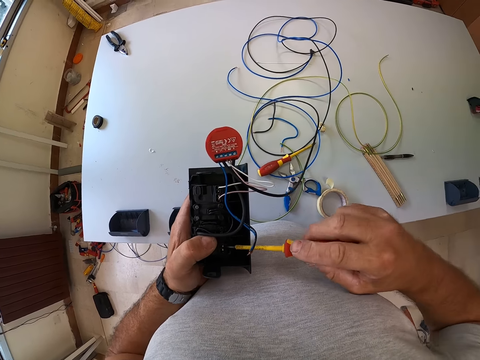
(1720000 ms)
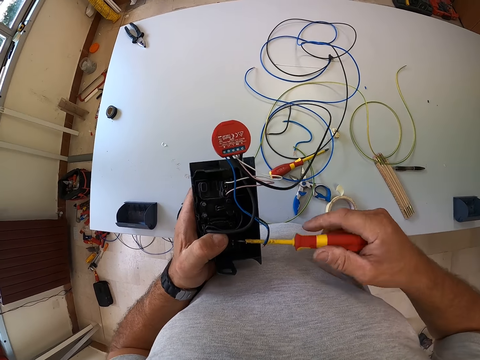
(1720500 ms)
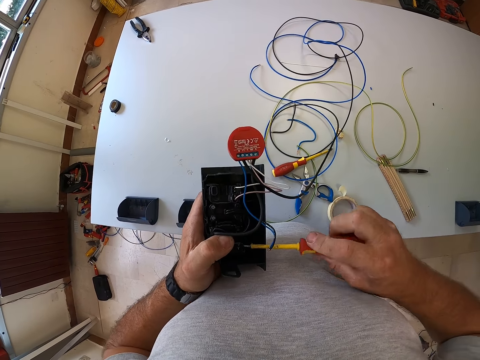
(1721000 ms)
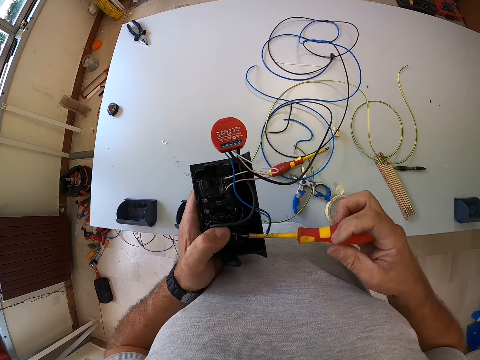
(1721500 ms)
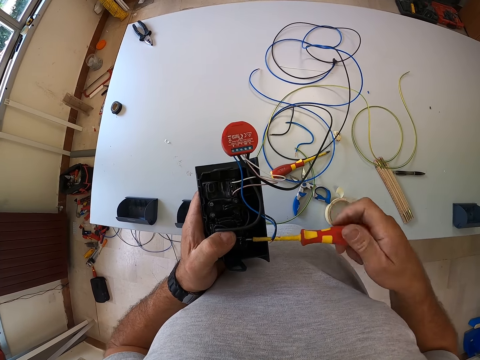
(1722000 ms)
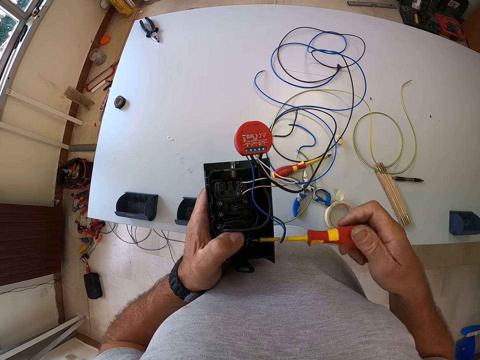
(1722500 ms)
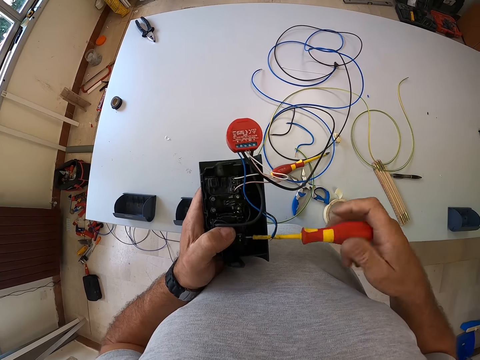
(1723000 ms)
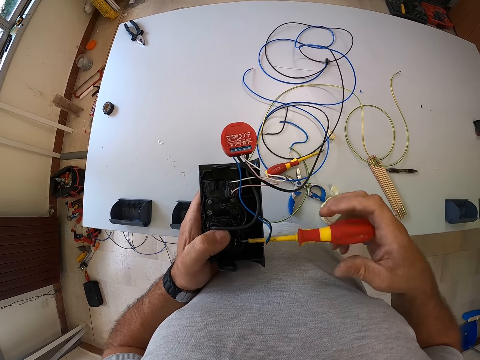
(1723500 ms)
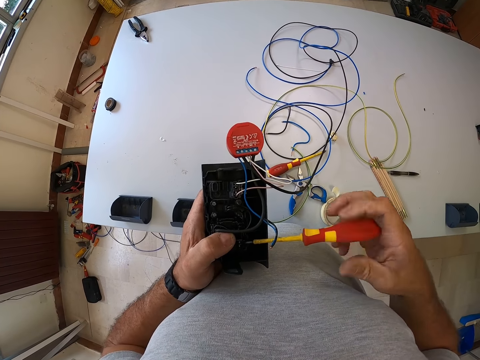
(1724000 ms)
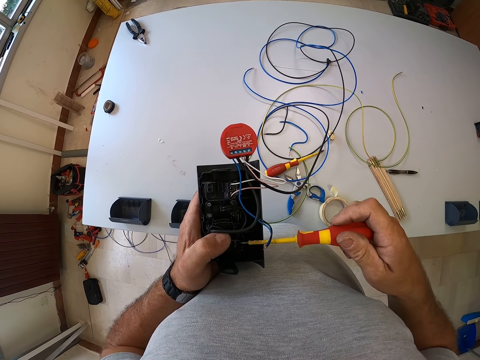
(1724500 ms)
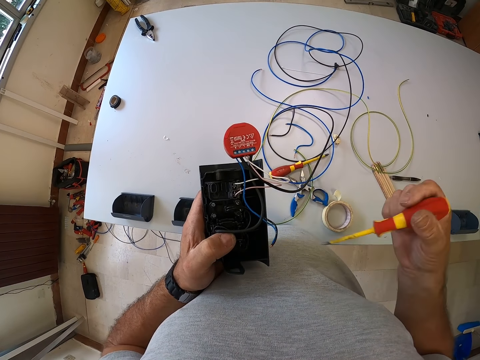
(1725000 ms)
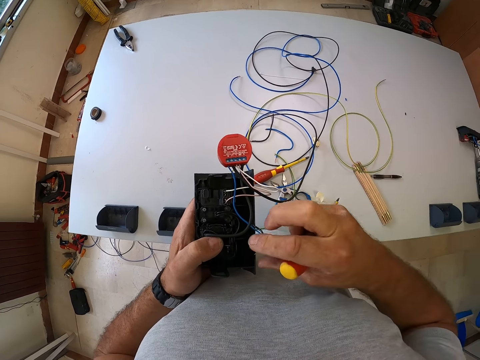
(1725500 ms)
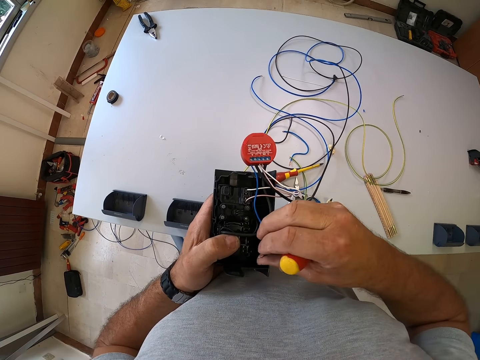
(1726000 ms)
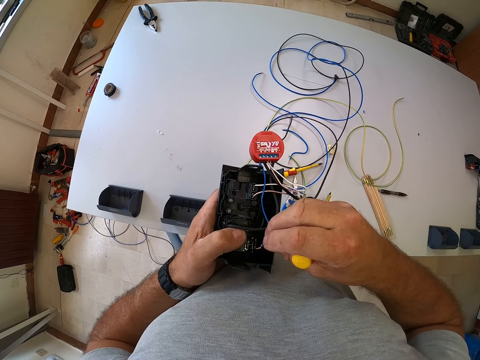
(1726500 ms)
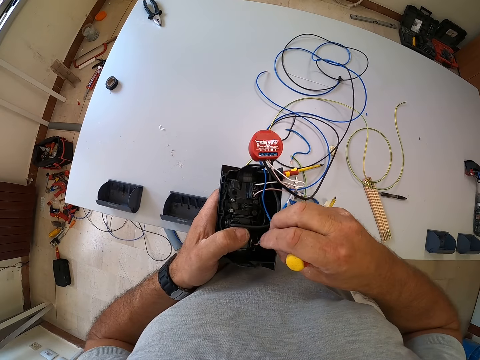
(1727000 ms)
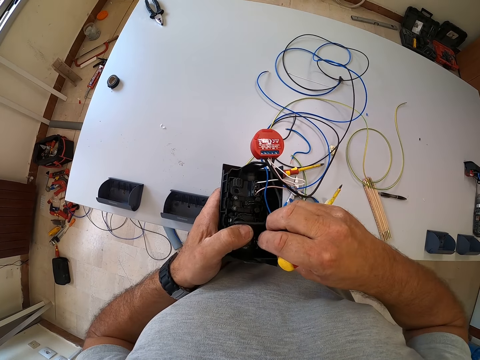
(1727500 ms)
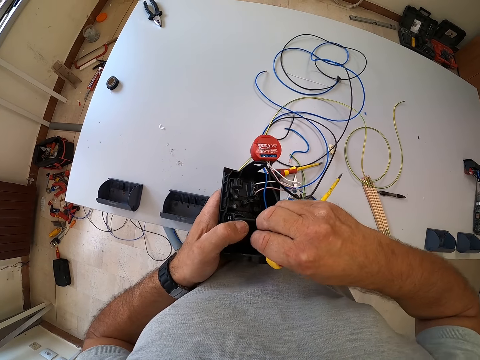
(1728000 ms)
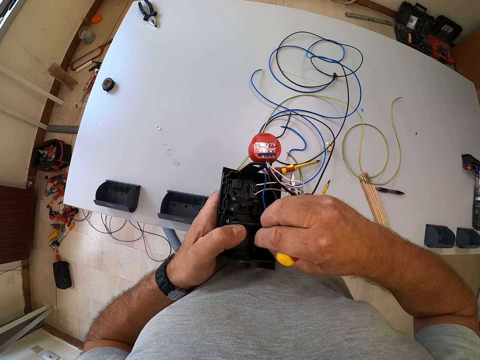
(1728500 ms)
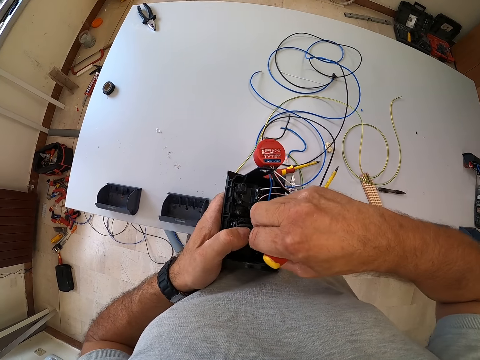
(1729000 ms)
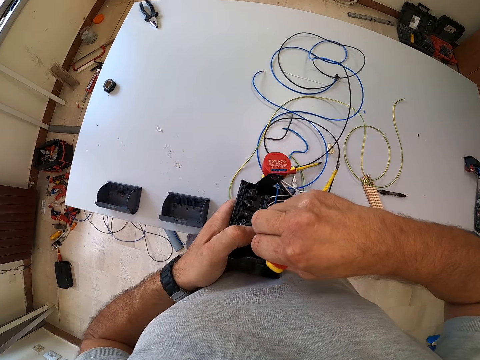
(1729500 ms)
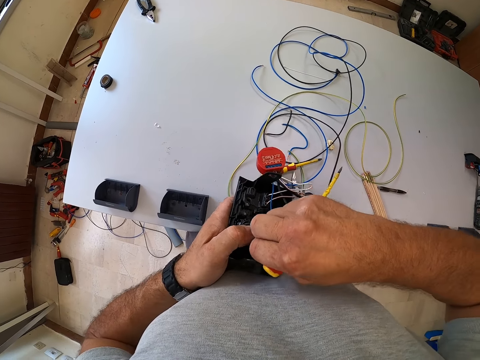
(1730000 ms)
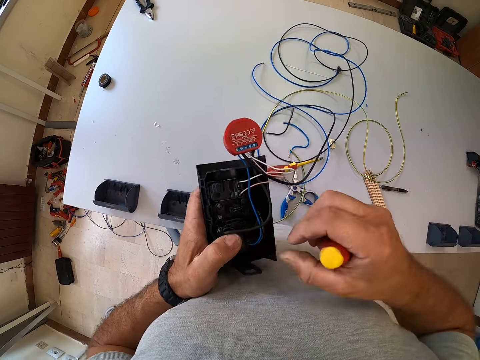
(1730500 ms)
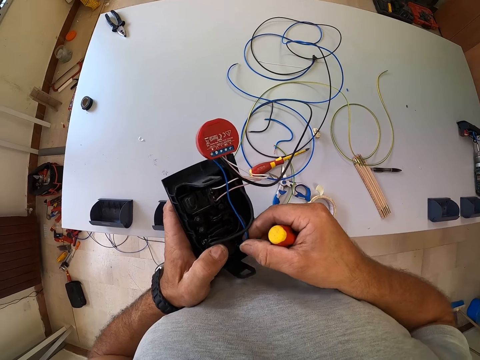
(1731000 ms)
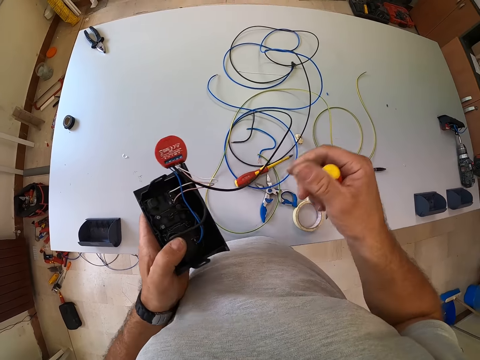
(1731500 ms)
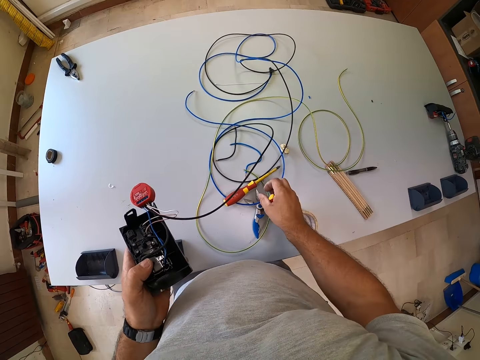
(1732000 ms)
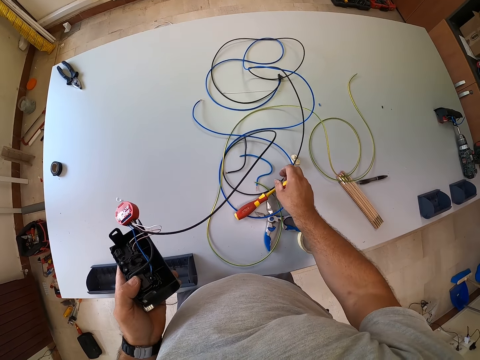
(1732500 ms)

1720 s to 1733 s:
The camera wearer unscrews the cable. He removes the screw from the socket. He inserts the wire or cable back into the socket. He picks up the electric cable. He withdraws his hand from the cable. He touches the wire of the socket. He picks up the electric cable and withdraws his hand from the cable.

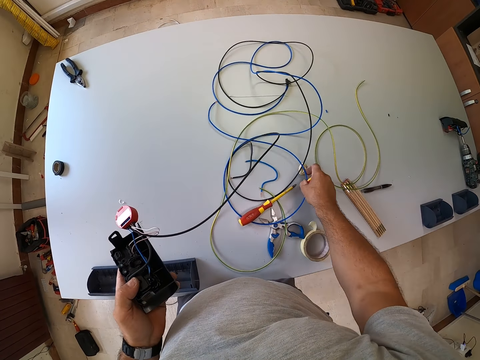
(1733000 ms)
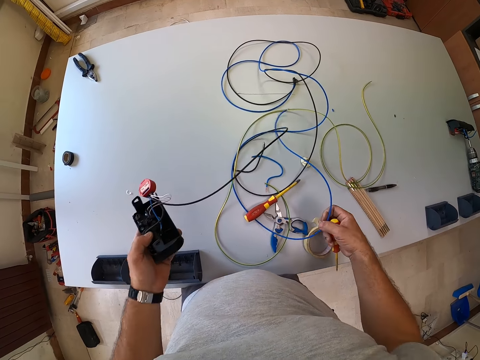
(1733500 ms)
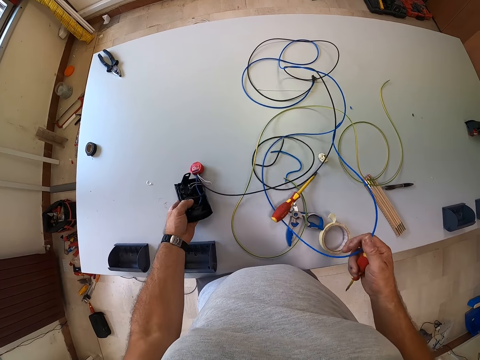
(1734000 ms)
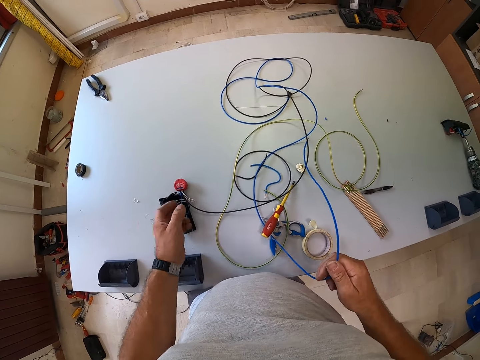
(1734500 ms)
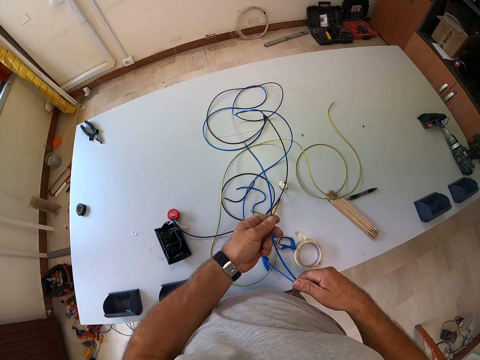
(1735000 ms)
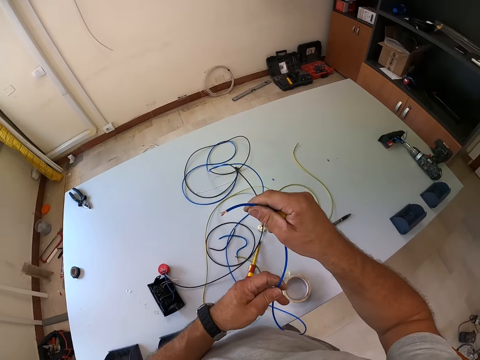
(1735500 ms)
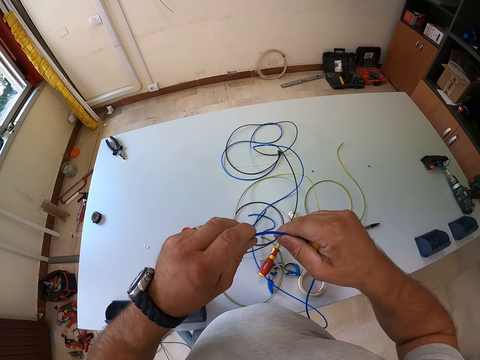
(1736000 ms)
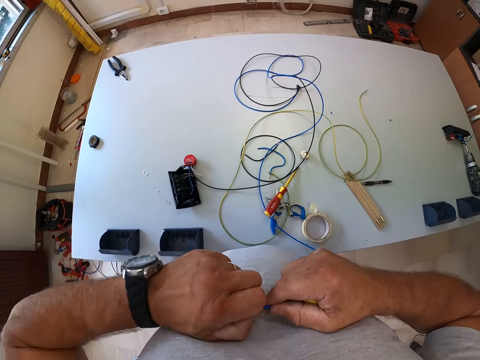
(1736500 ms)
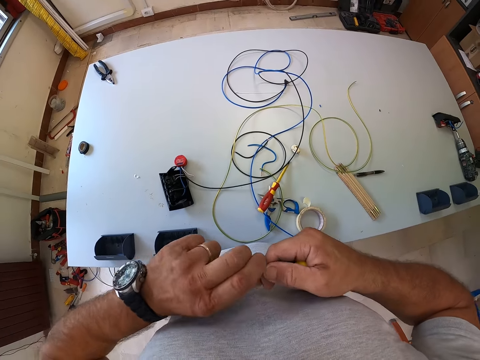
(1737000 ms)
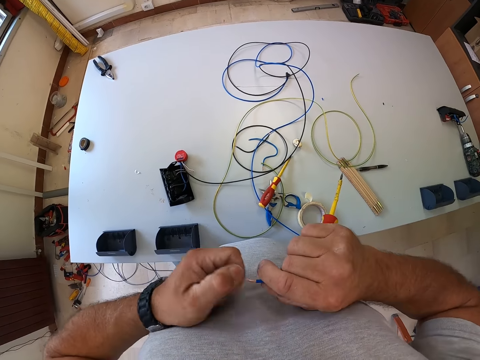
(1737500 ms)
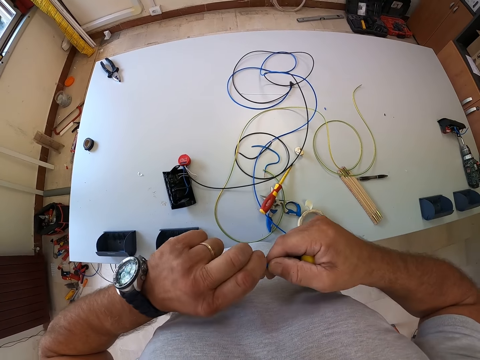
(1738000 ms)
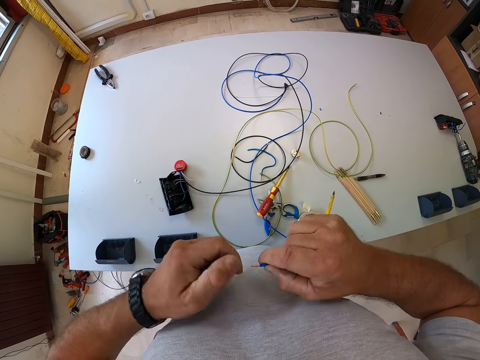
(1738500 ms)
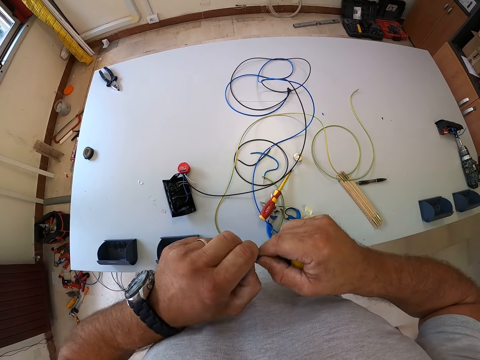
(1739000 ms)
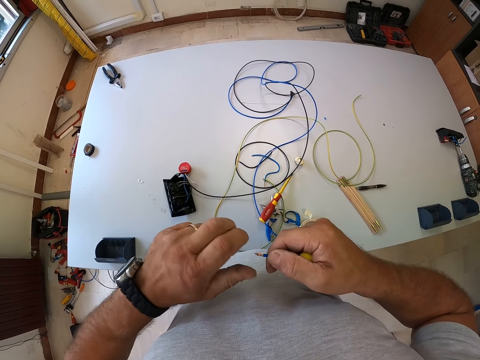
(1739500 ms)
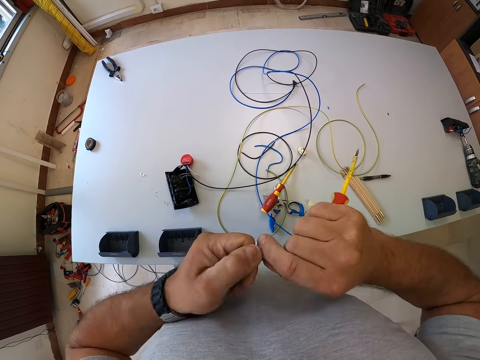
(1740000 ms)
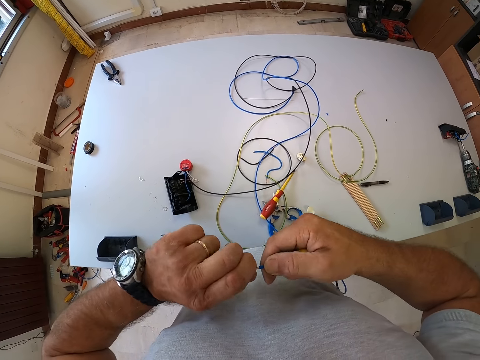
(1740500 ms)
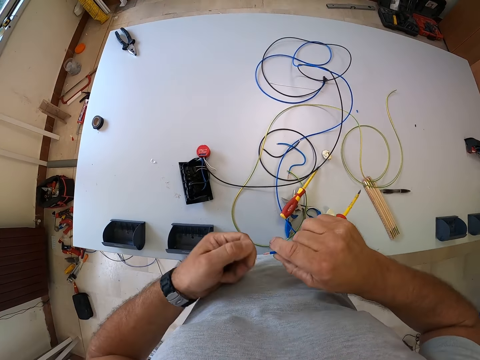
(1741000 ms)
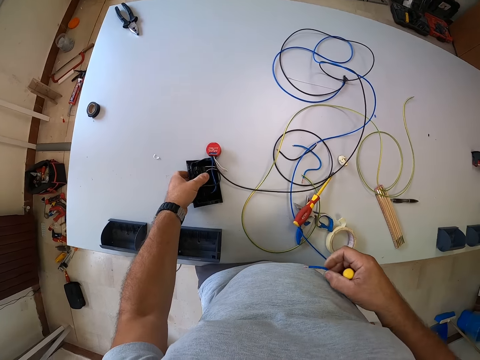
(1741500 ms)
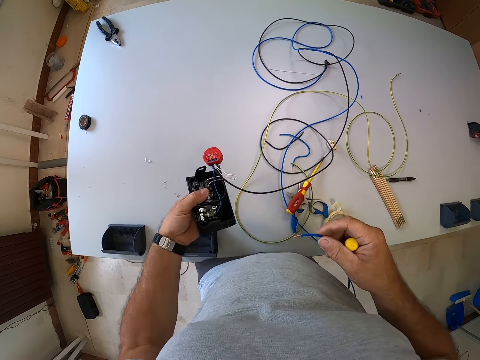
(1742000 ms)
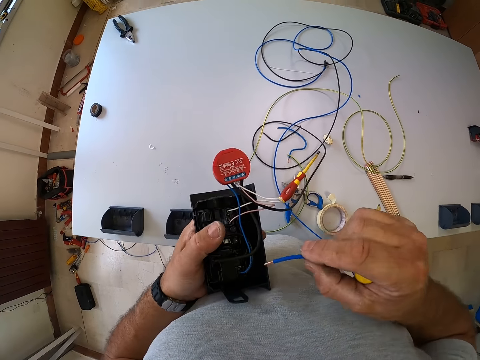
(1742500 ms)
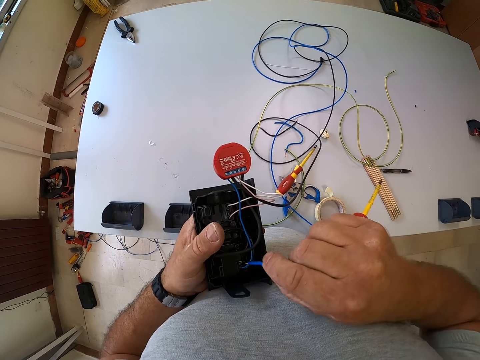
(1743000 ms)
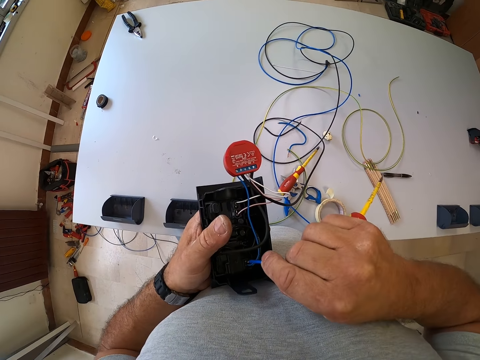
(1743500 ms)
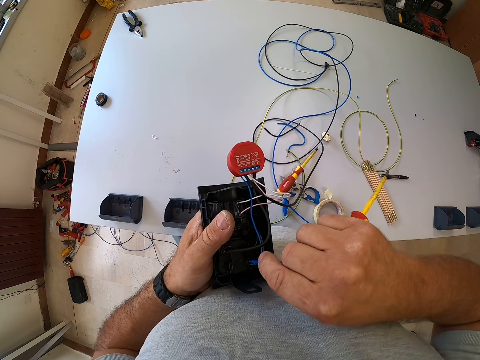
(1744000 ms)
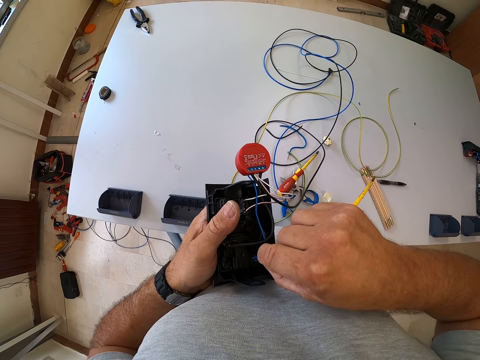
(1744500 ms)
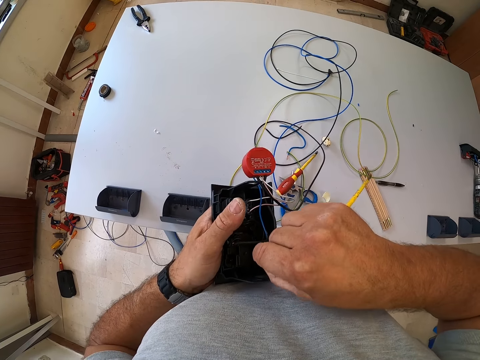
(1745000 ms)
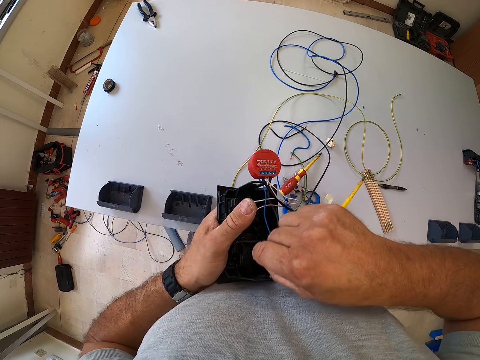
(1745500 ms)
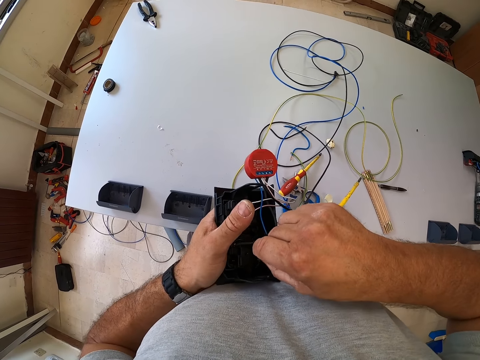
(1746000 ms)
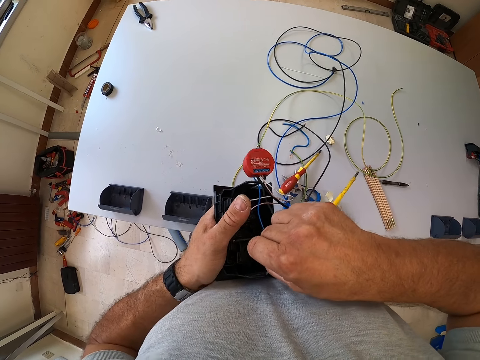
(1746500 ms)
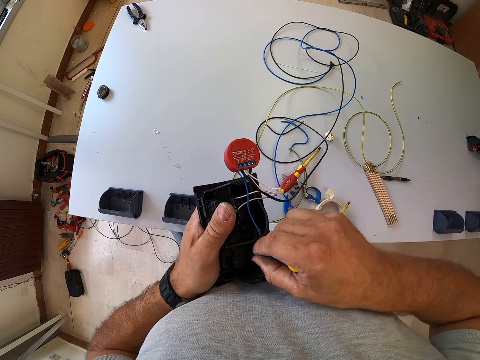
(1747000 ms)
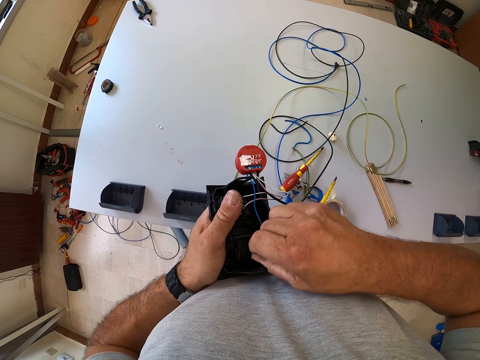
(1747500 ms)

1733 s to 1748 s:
The camera wearer picks up the wire or electric cable from the table. He drops the socket on the table. He holds the electric cable with both hands. He straightens the edge of the wire. He pulls the cable, twists the cable, pulls the cable, twists the cable, pulls the cable and twists the cable. He withdraws his hand from the cable. He picks up the socket from the table. He inserts the wire into the socket.
